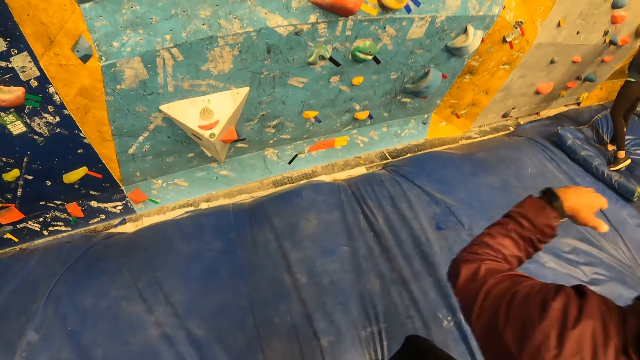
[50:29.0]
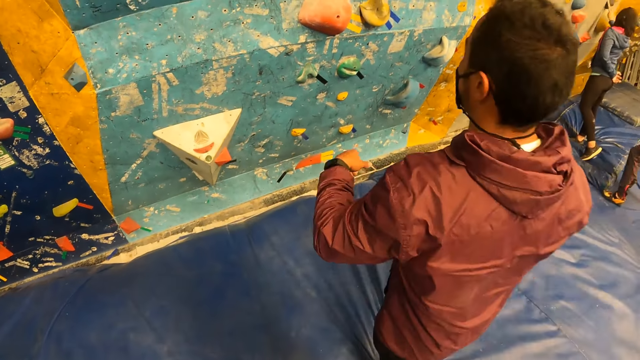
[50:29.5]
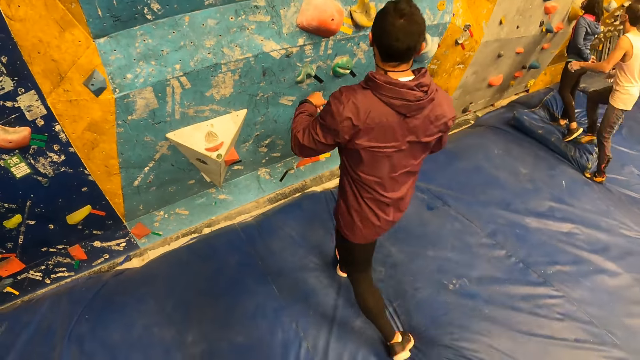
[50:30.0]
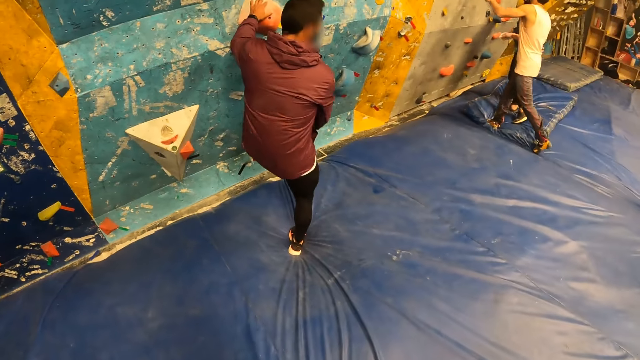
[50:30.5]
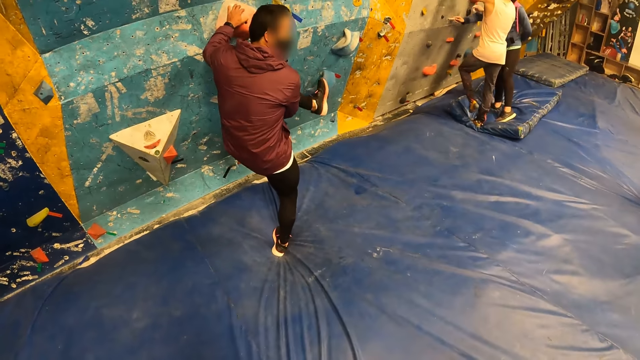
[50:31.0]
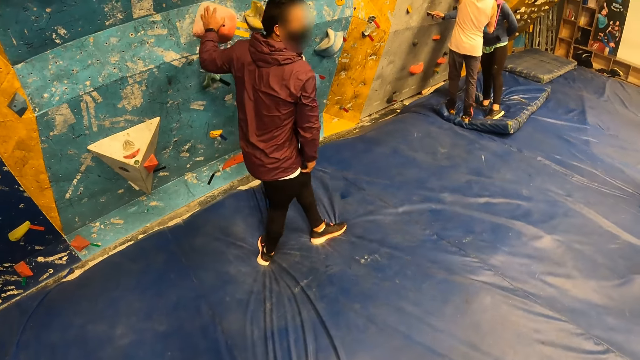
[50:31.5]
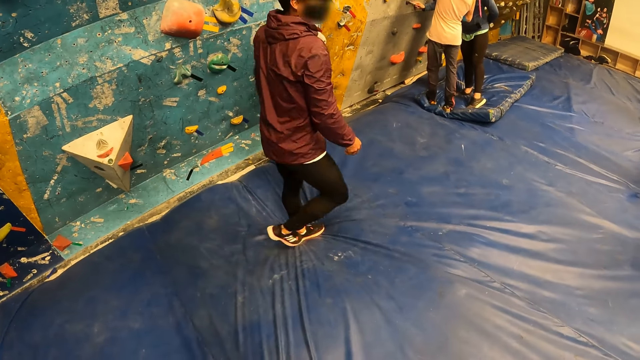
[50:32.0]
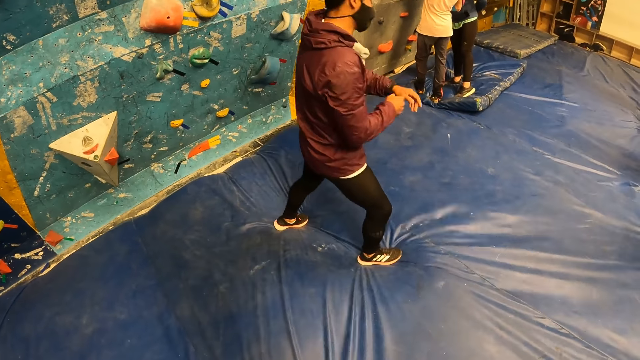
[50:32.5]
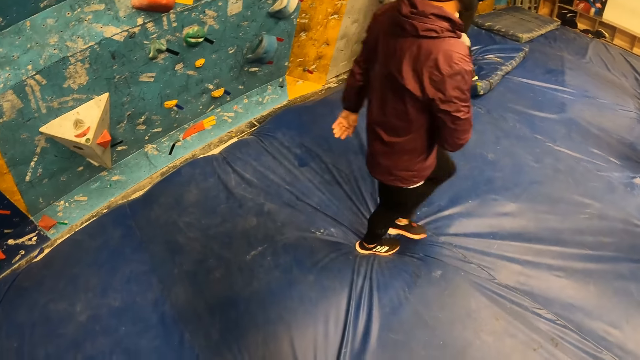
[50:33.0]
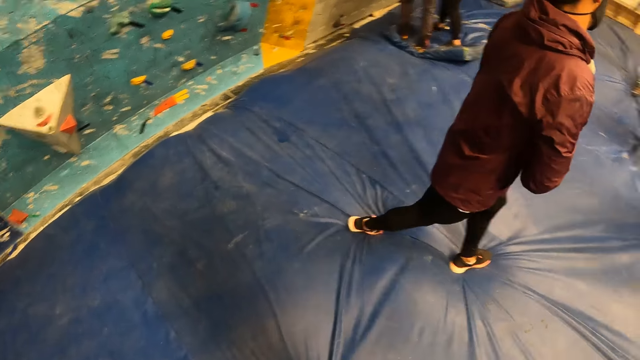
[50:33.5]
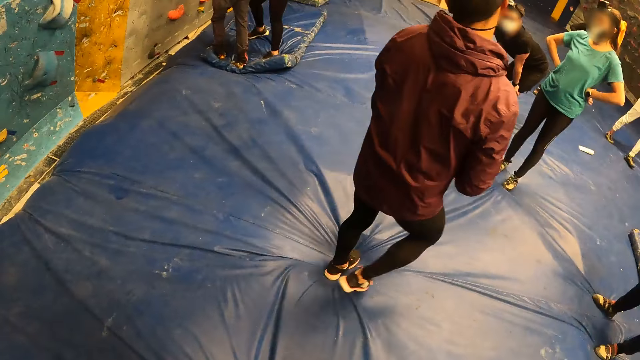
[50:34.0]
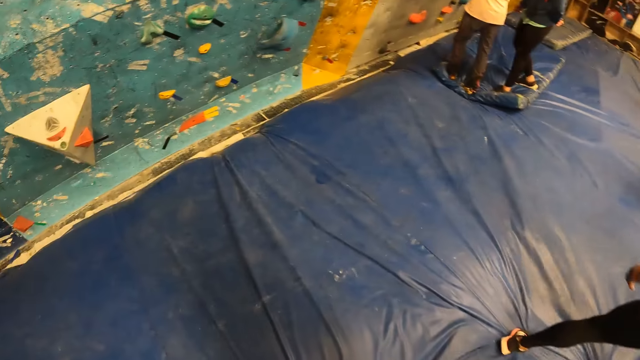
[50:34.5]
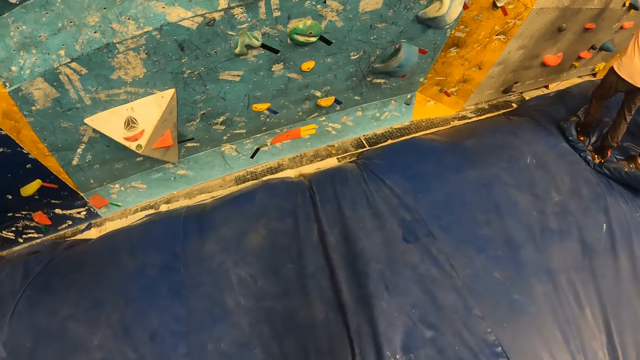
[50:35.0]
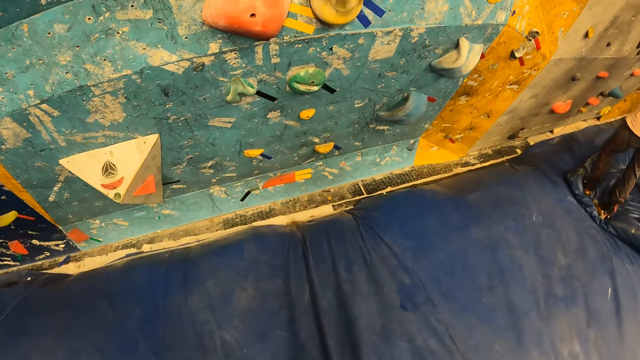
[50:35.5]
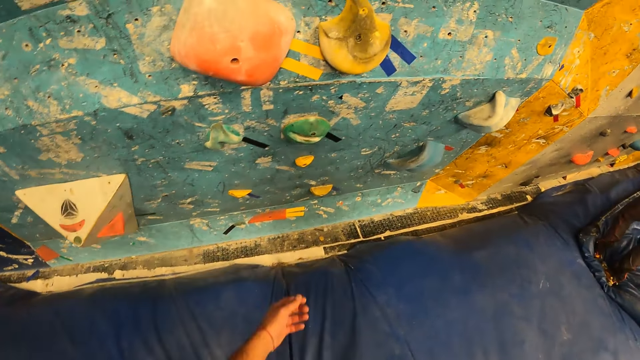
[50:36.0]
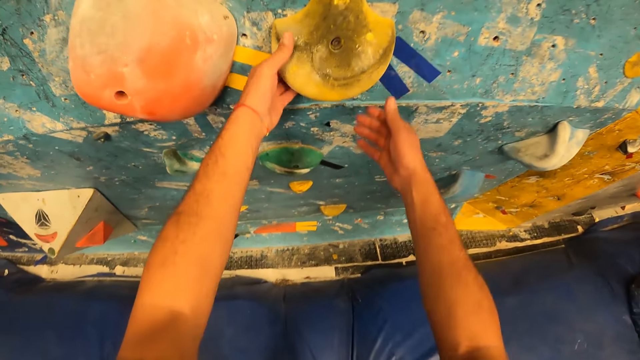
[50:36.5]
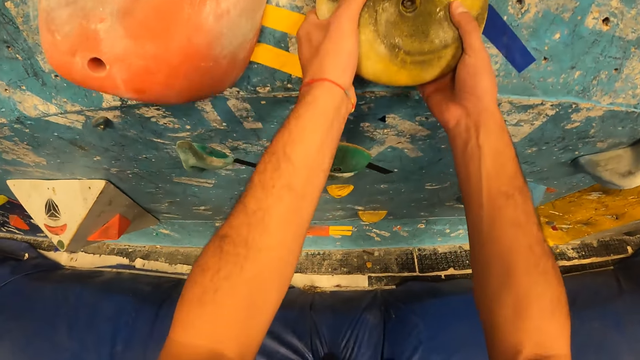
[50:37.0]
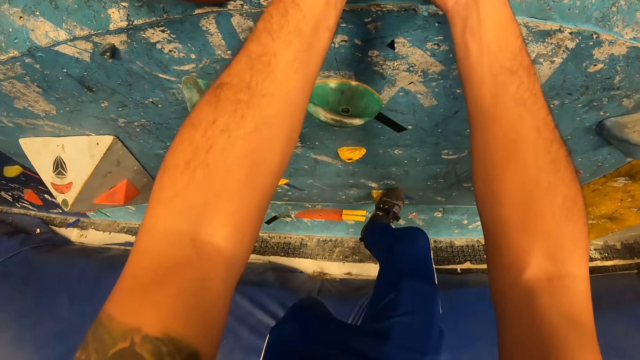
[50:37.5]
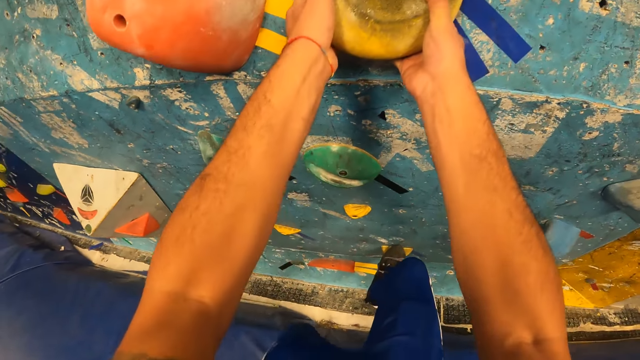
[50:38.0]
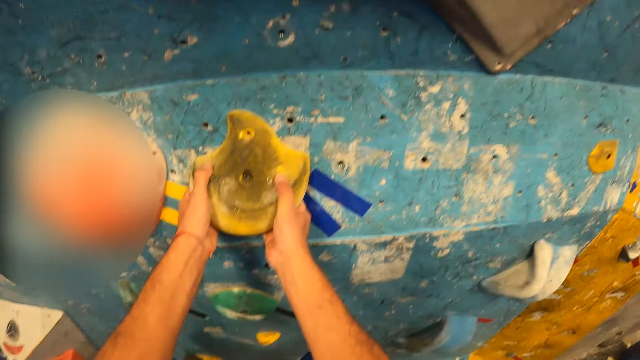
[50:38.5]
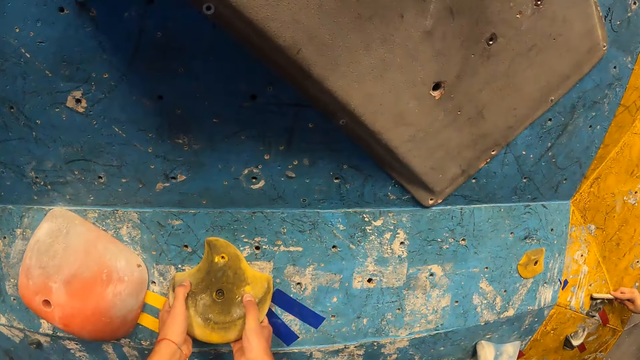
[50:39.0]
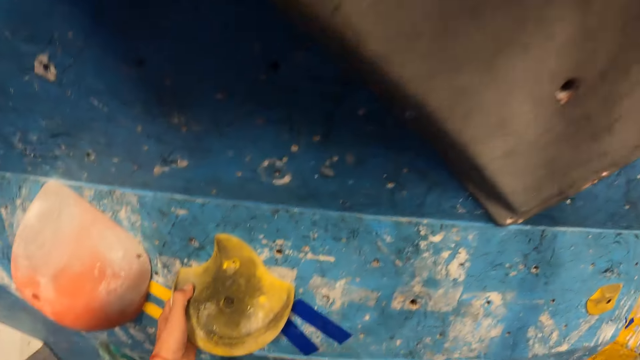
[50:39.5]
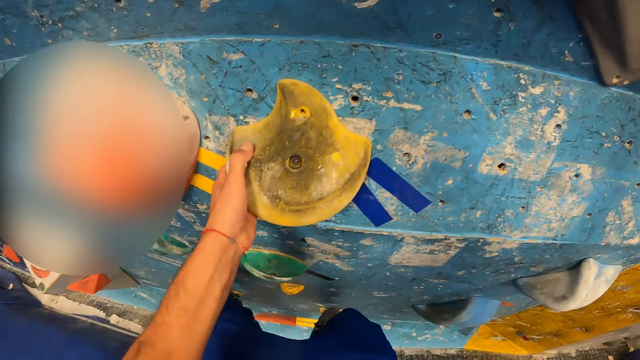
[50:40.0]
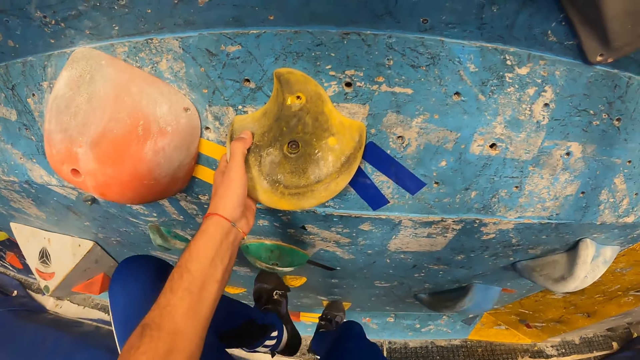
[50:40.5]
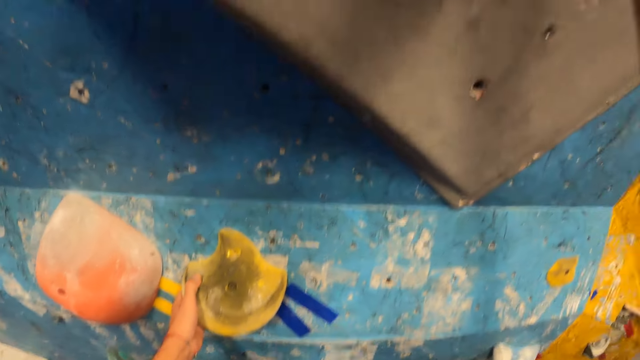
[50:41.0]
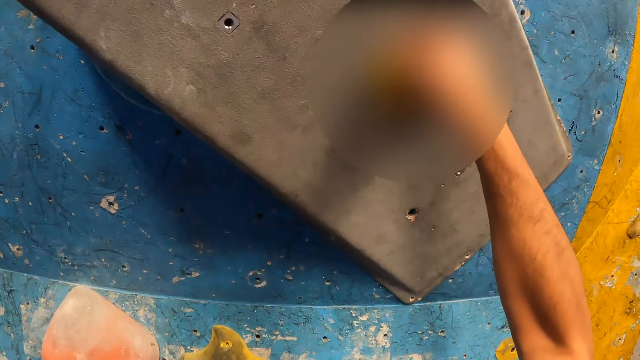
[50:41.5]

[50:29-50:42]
A man walks towards the bouldering wall. The man walks towards the bouldering wall again. The man touches the climb hold on the wall with his left hand. Another man touches the bouldering wall with his left hand. The camera wearer walks to the bouldering wall. He holds the climb hold on the bouldering wall with both of his hands. He climbs the bouldering wall.

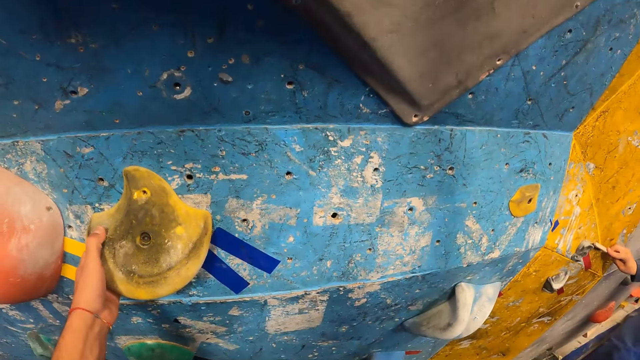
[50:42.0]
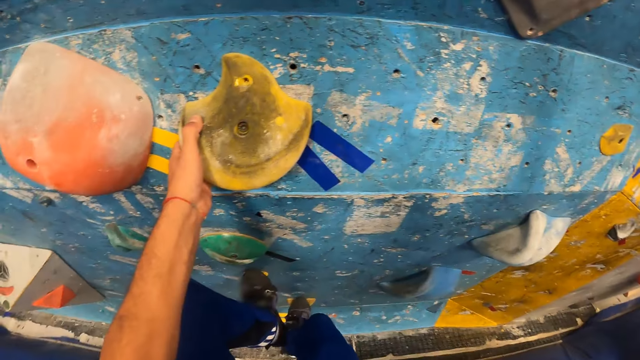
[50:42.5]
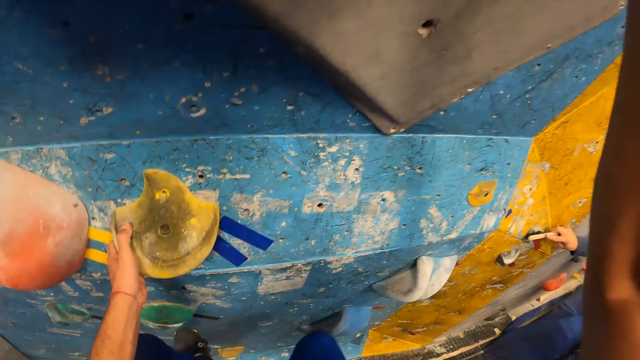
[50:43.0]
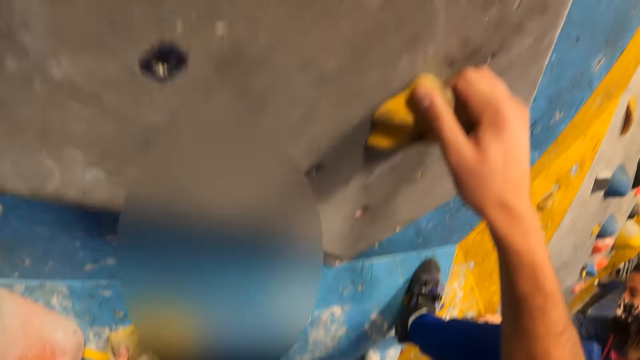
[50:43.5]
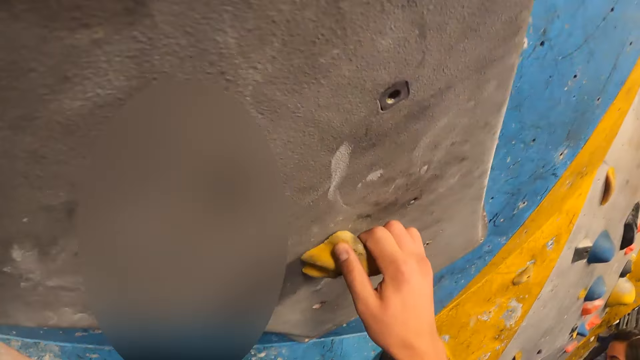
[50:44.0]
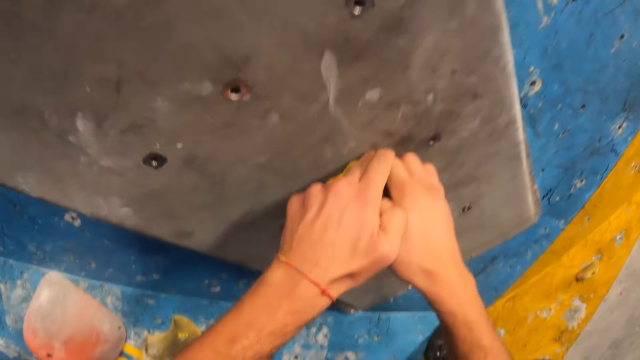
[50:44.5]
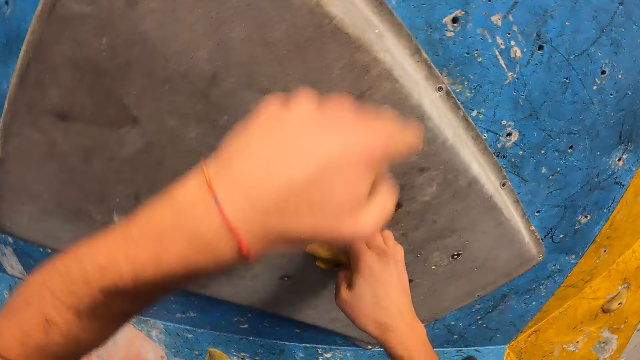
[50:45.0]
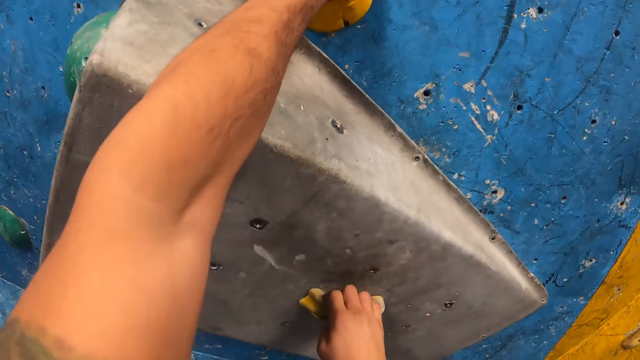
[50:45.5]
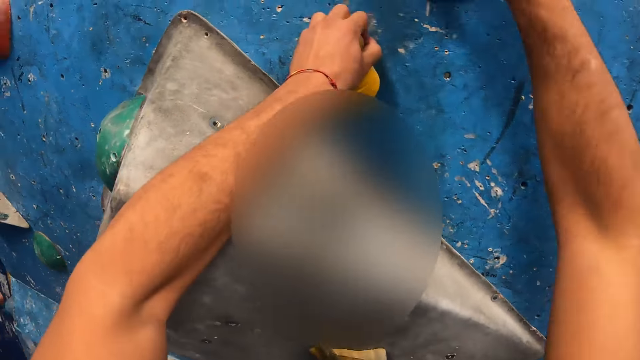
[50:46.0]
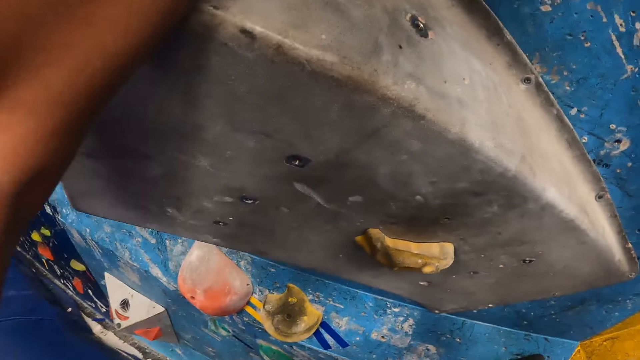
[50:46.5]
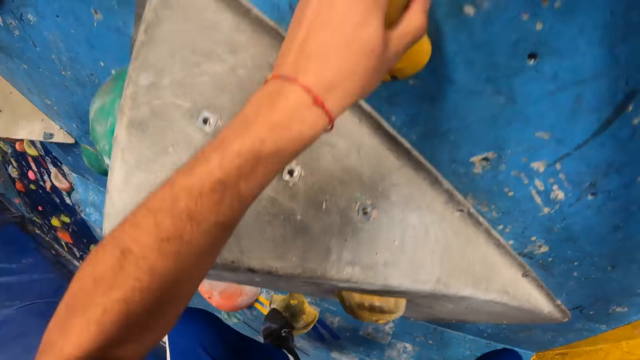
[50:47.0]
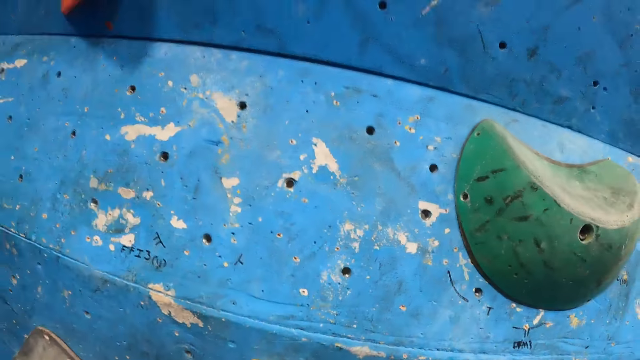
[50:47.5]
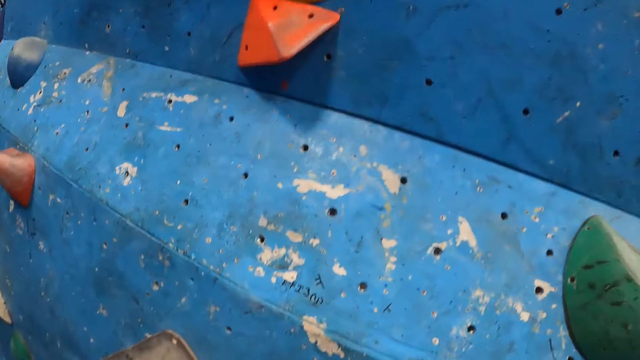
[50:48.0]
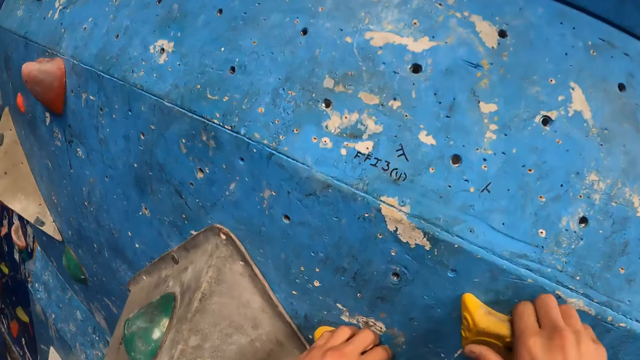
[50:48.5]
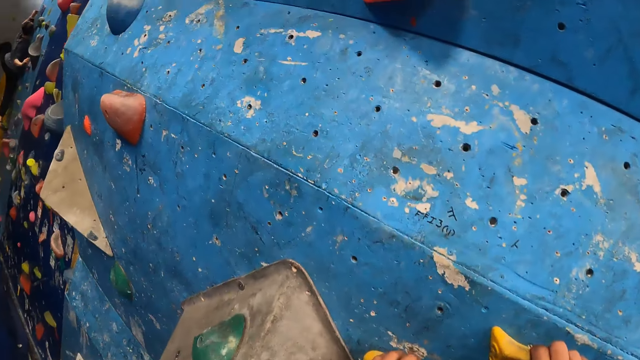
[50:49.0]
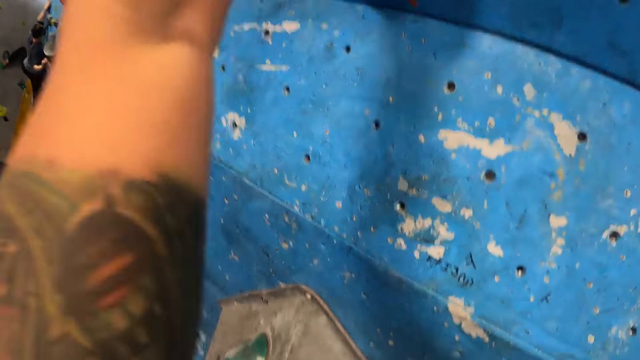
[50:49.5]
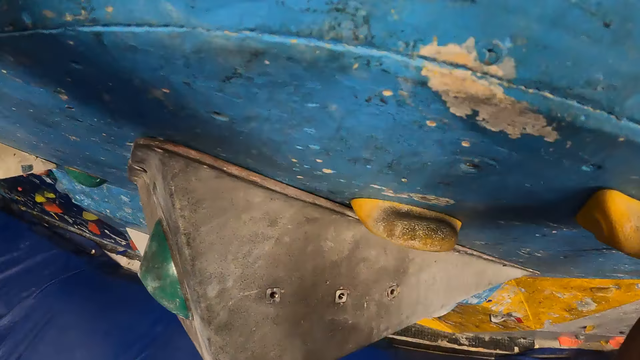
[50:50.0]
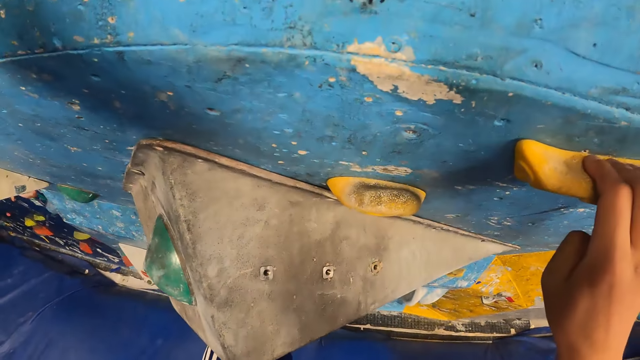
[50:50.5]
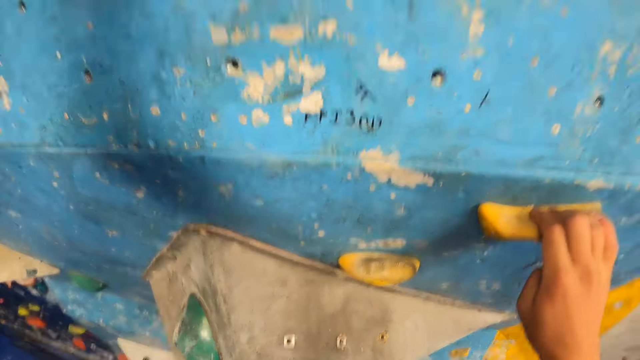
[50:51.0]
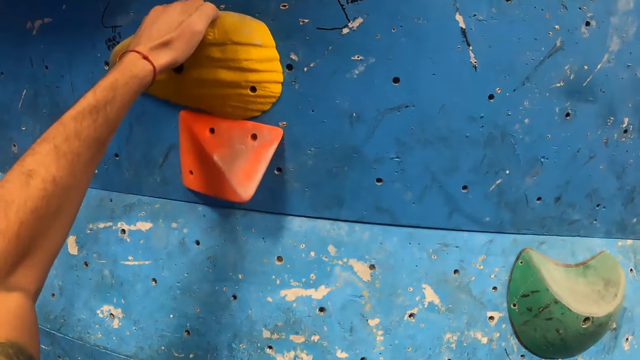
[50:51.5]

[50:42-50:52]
The camera wearer holds a climbing stone. They hold the climbing stone with the left hand.
